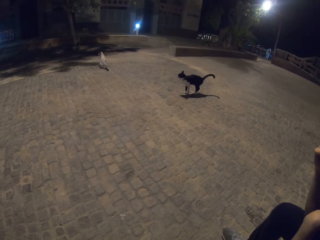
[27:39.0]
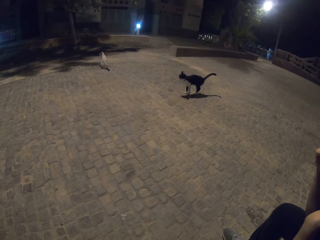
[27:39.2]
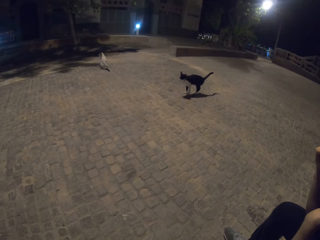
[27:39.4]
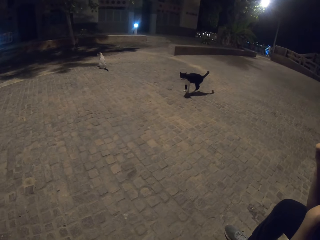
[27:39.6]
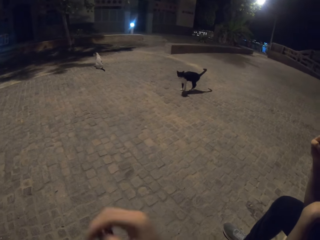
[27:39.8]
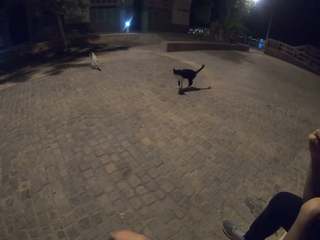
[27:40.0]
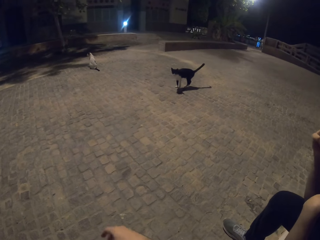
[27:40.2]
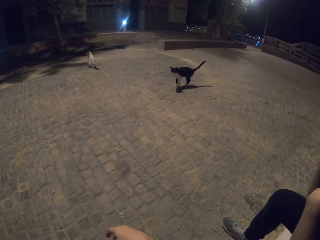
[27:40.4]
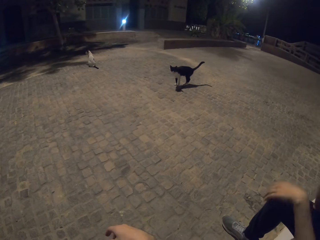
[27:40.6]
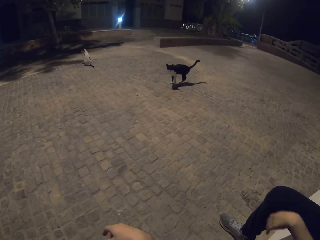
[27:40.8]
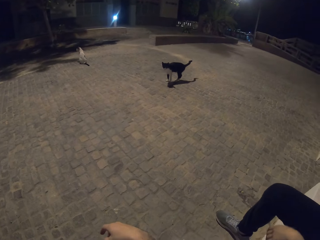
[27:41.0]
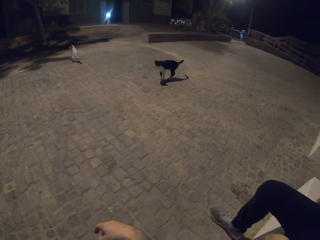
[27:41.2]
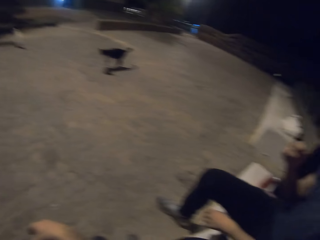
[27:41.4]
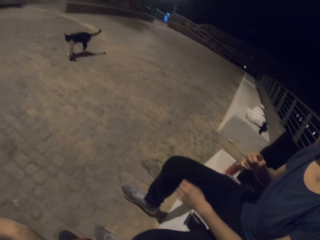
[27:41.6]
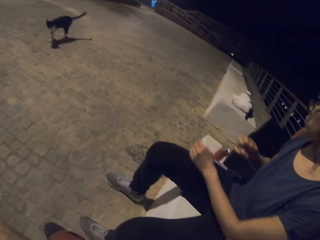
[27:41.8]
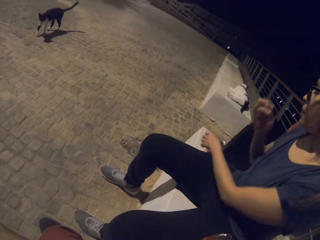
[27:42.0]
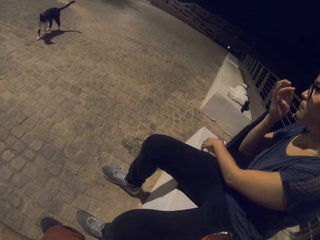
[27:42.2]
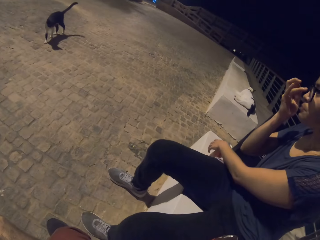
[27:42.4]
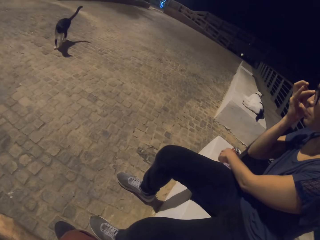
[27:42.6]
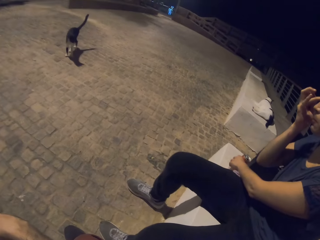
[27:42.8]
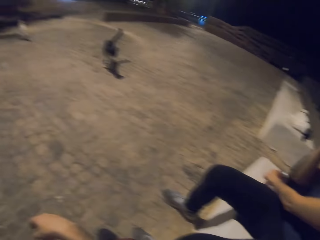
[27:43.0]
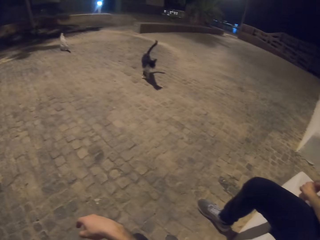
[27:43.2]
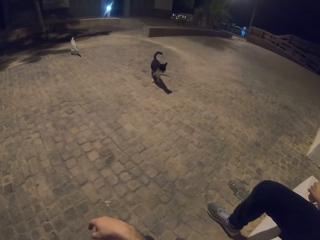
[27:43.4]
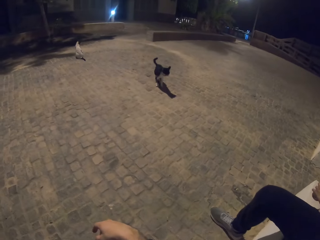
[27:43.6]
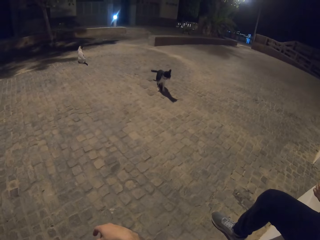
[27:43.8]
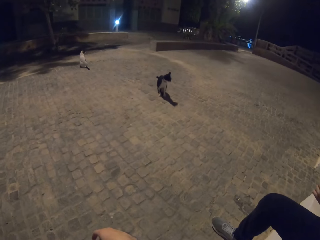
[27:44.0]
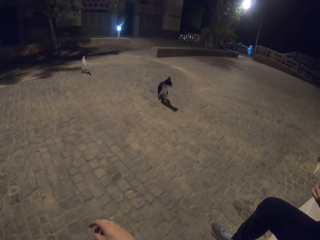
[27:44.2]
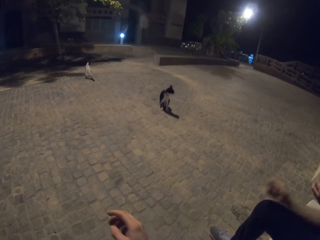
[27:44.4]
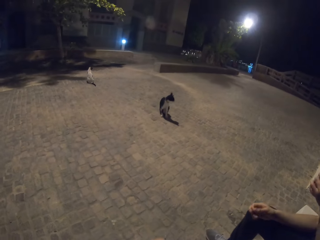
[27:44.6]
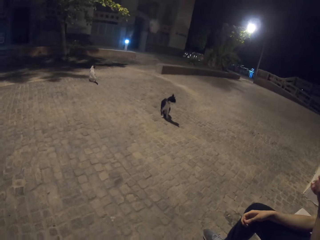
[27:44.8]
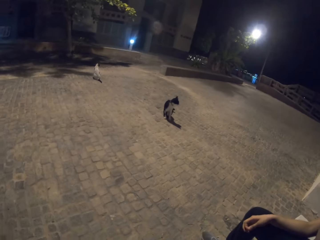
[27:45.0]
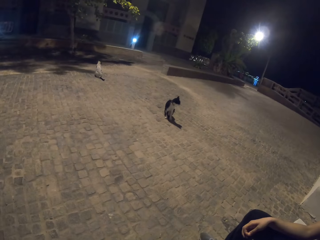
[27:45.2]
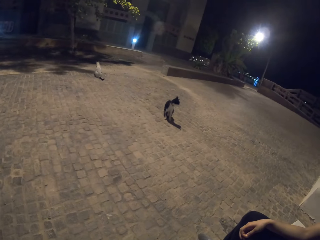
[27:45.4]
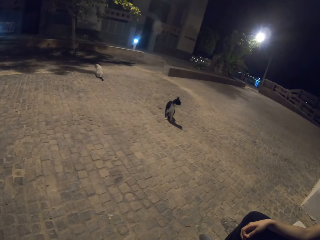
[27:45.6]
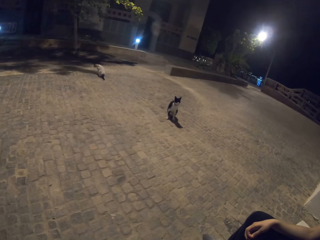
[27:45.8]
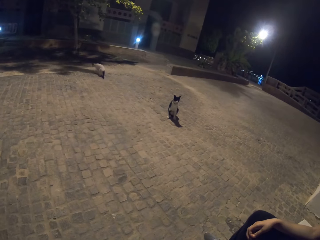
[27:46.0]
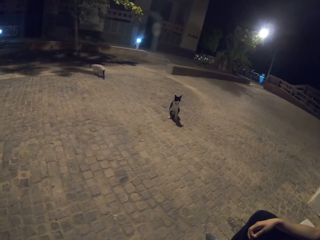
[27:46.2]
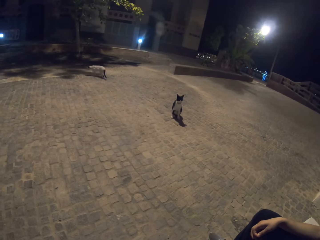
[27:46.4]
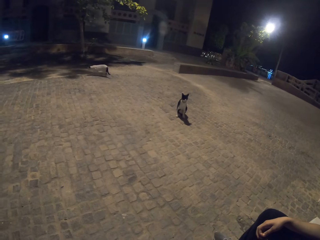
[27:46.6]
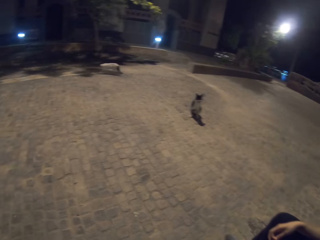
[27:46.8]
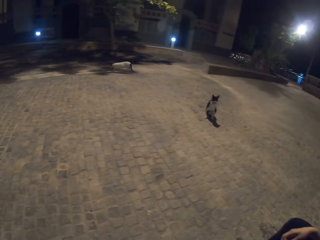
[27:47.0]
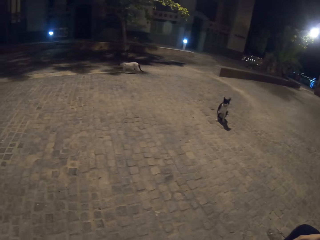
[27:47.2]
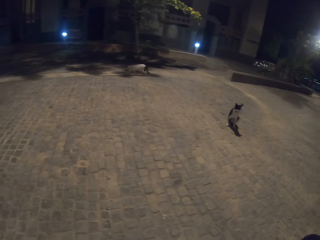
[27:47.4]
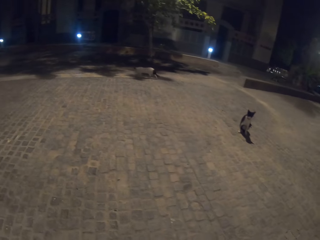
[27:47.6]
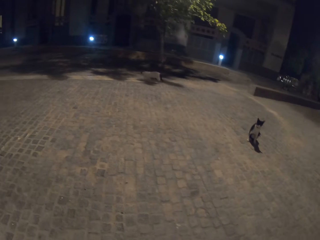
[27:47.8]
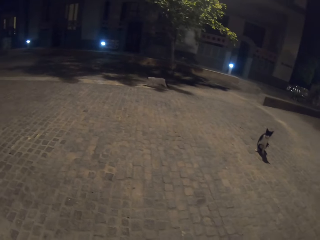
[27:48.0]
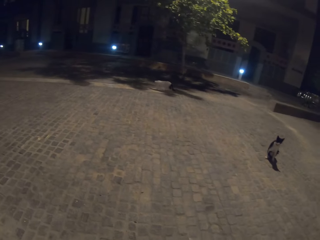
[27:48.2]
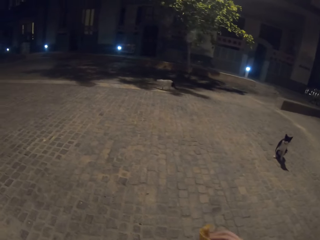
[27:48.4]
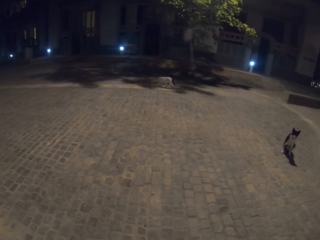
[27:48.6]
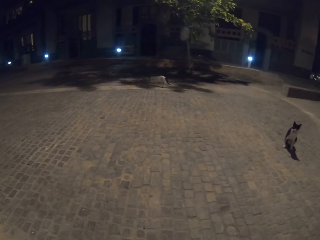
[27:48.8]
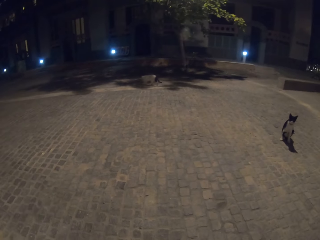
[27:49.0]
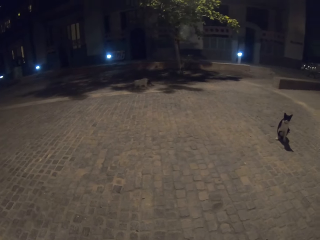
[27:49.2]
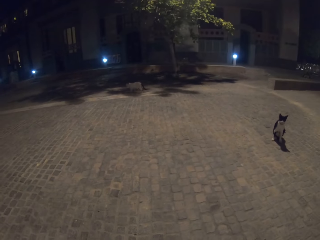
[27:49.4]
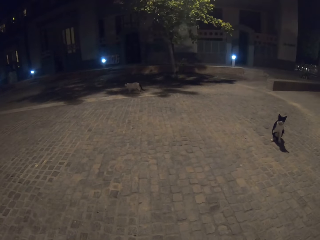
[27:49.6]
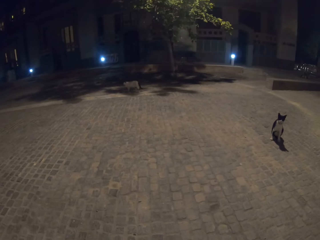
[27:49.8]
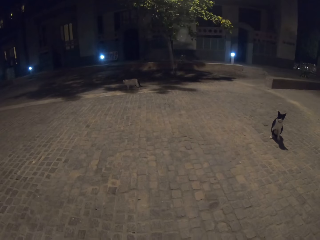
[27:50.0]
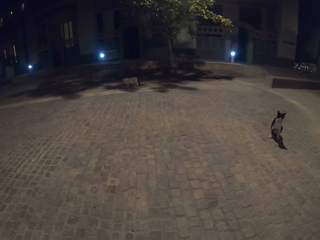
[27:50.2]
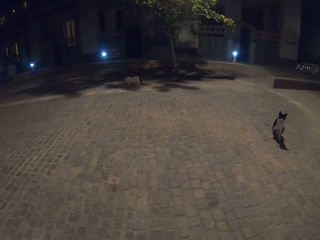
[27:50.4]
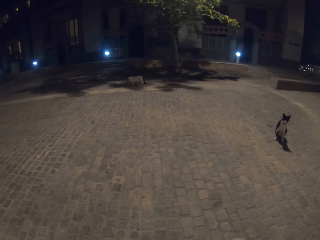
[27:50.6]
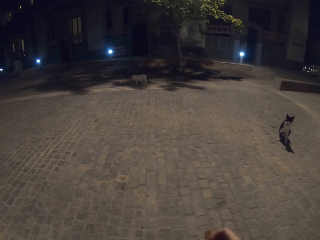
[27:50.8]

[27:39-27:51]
A woman moves her hands. The woman takes a can of soda.

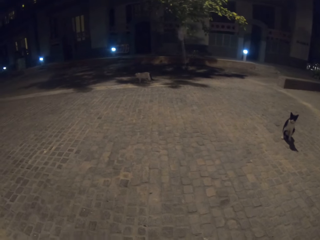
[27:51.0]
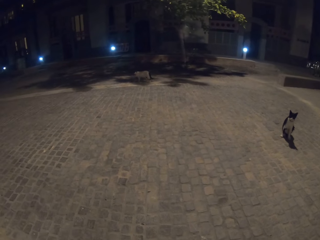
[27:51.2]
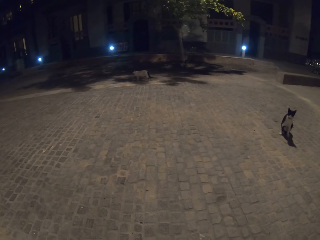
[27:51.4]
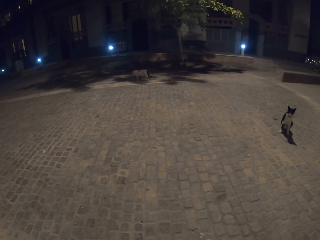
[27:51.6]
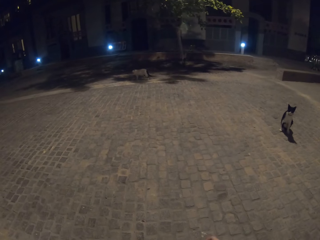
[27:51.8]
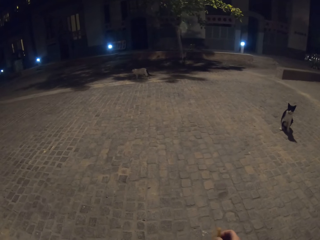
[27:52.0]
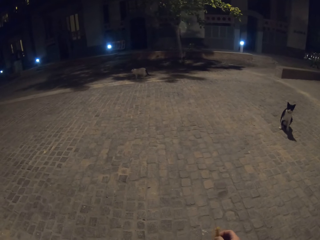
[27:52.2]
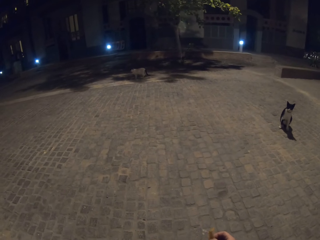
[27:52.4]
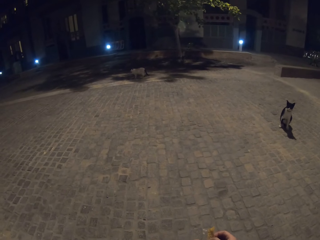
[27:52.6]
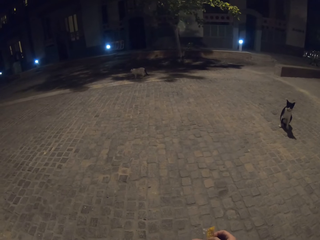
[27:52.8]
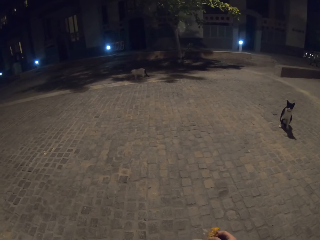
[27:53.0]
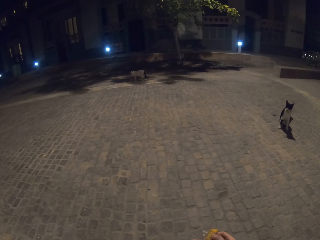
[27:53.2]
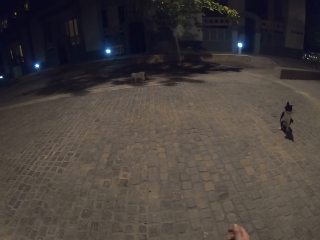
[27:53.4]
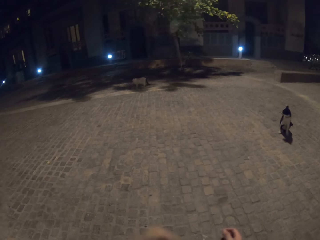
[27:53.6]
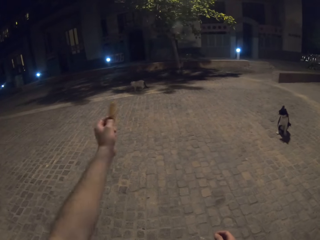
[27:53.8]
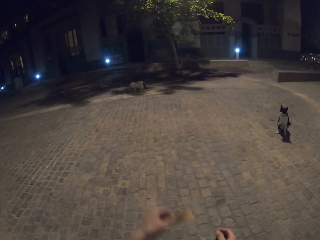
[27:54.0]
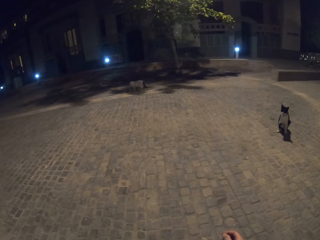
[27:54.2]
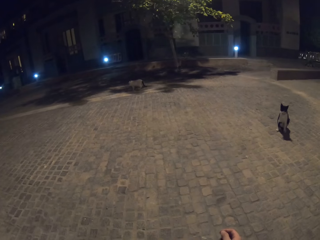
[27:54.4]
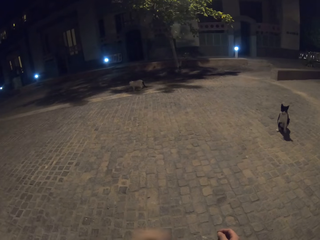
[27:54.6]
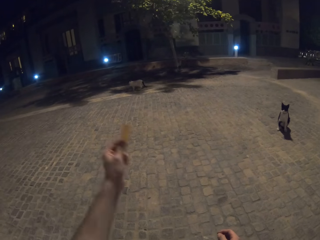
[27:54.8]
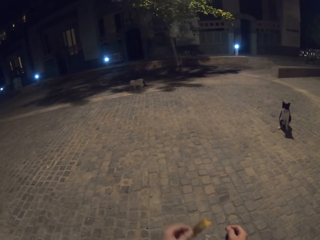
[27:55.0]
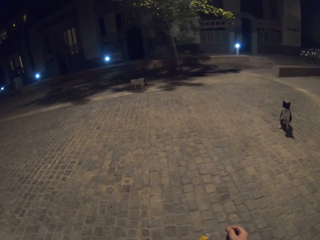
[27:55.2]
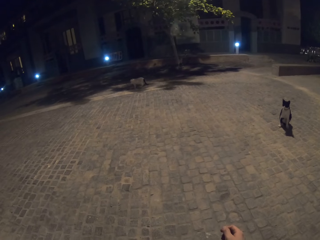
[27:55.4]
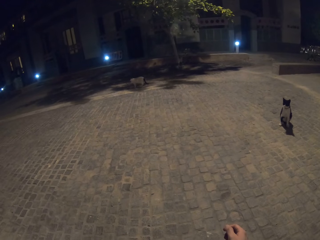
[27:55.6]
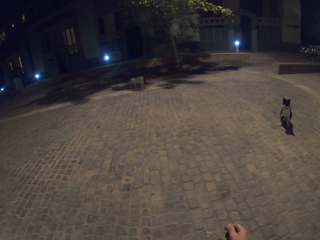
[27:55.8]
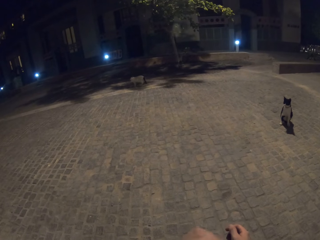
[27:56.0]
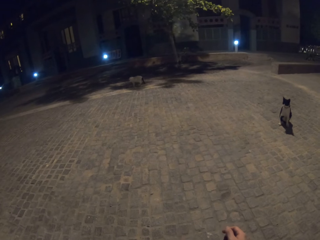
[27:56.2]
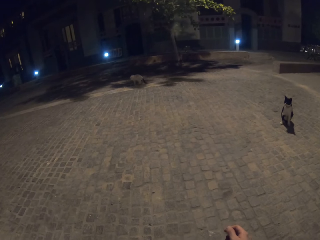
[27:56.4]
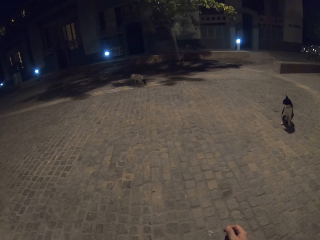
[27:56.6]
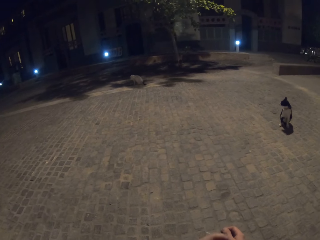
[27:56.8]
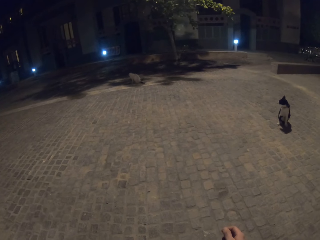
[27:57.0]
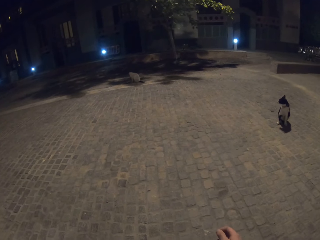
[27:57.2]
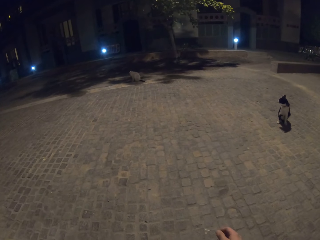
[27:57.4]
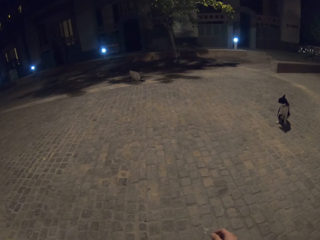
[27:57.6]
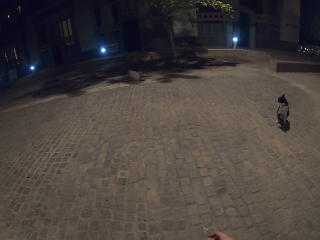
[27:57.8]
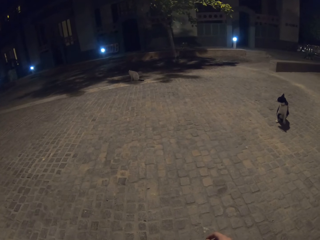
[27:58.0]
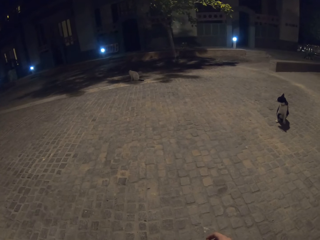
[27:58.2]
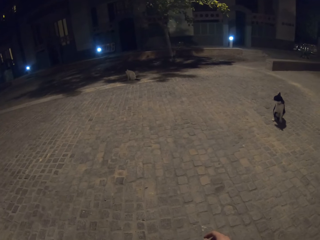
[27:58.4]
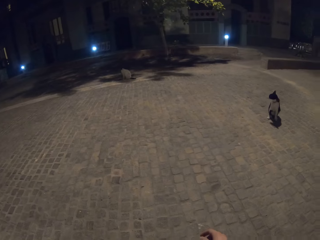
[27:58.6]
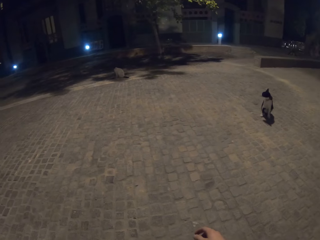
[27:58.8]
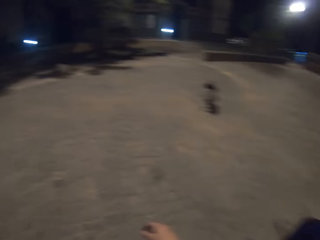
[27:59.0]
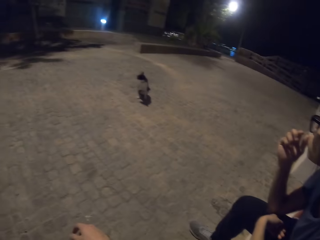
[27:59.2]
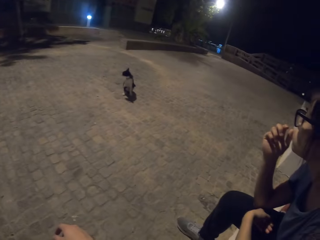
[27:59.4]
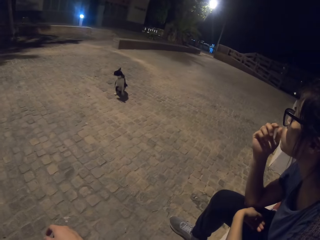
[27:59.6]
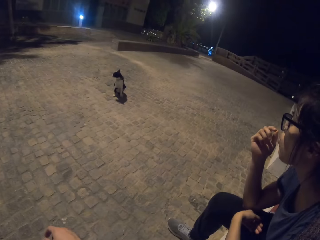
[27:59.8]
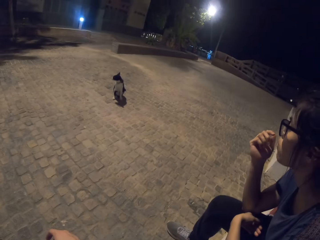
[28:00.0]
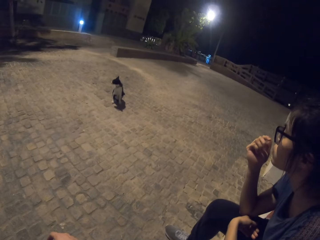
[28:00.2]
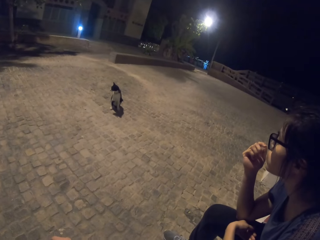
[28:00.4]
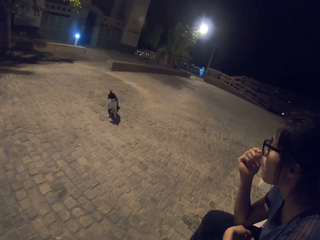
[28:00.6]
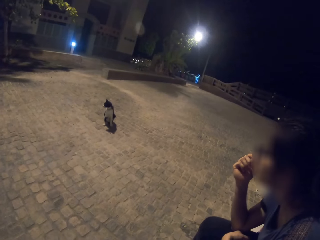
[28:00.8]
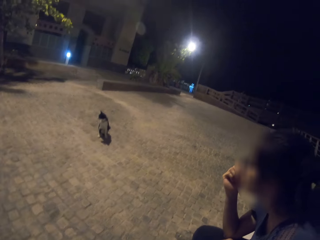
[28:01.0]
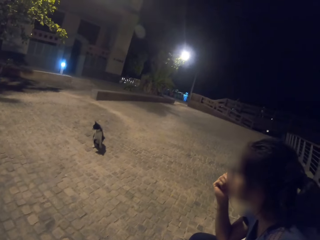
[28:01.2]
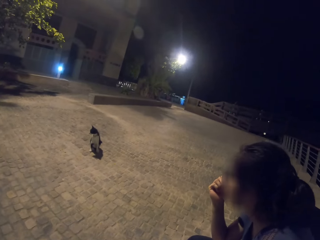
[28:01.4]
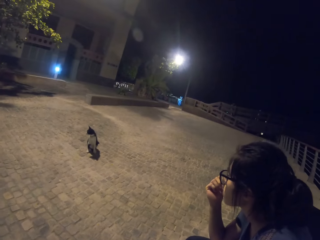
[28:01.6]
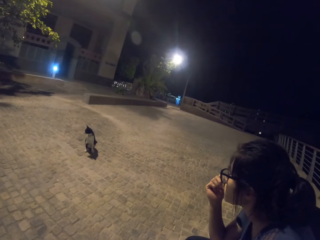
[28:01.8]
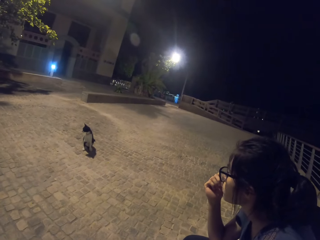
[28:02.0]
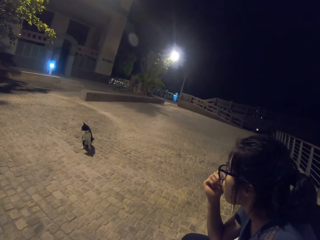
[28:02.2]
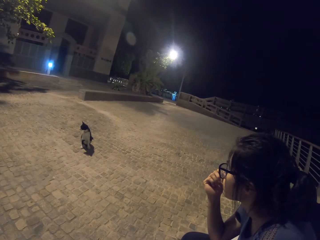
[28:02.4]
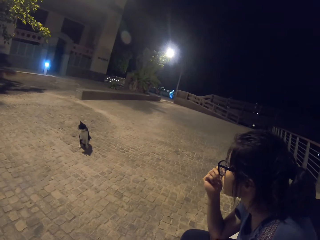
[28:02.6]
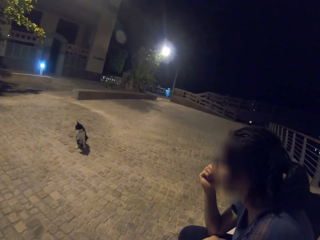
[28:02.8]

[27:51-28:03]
The camera wearer gestures with his hand. He looks at a woman.
